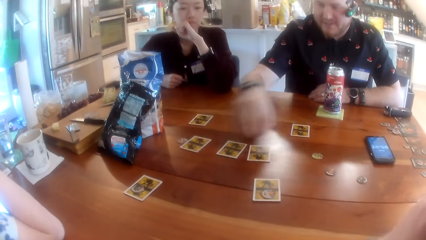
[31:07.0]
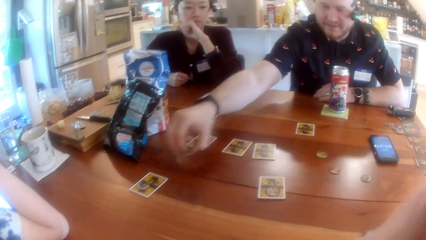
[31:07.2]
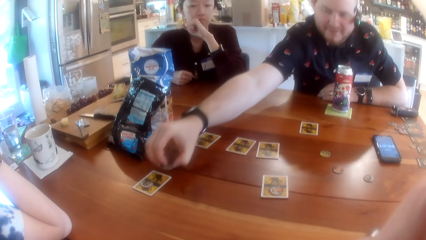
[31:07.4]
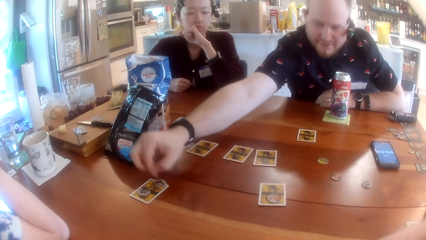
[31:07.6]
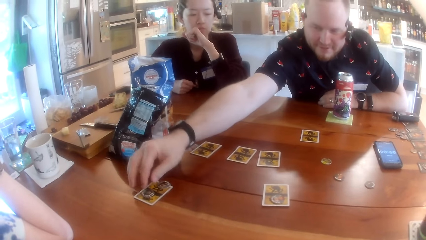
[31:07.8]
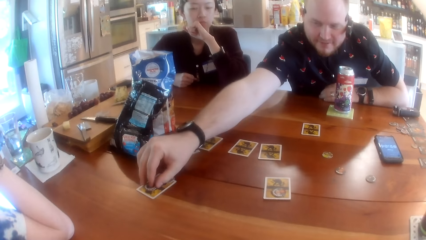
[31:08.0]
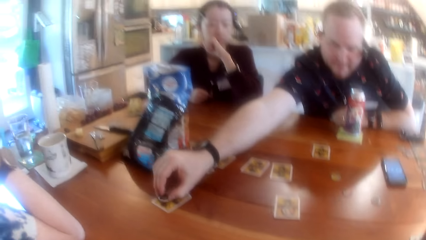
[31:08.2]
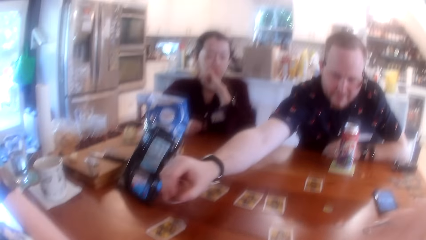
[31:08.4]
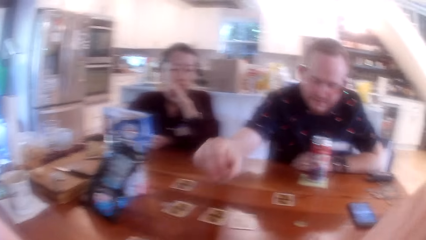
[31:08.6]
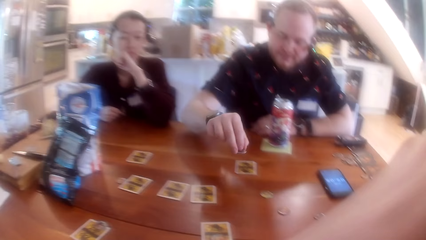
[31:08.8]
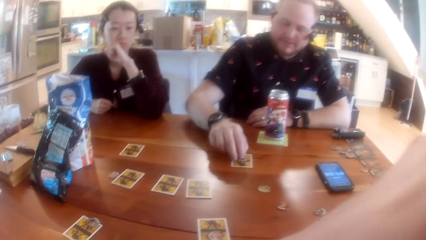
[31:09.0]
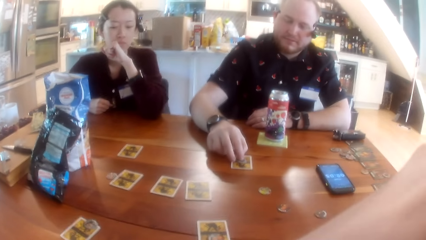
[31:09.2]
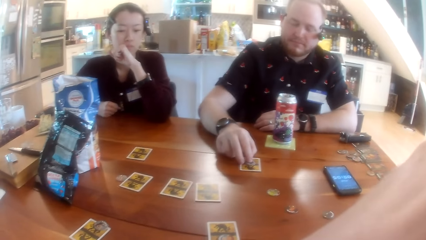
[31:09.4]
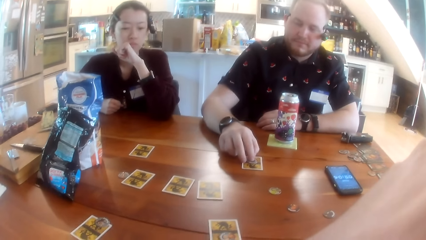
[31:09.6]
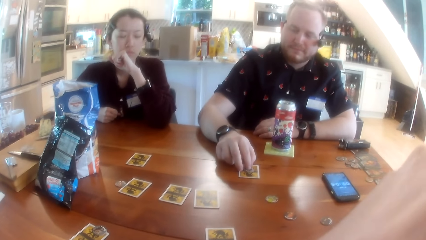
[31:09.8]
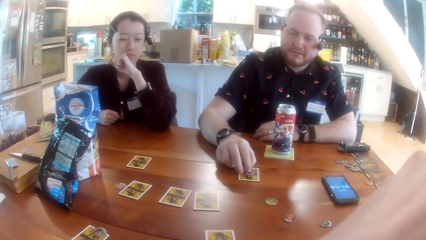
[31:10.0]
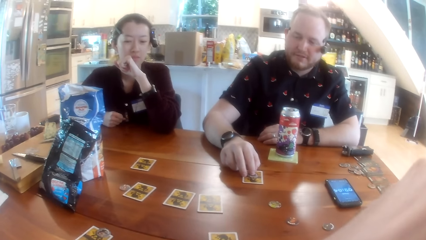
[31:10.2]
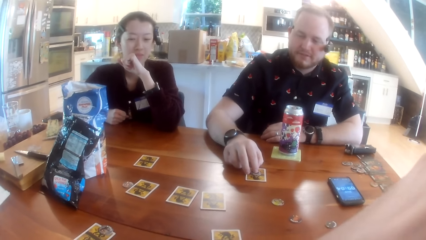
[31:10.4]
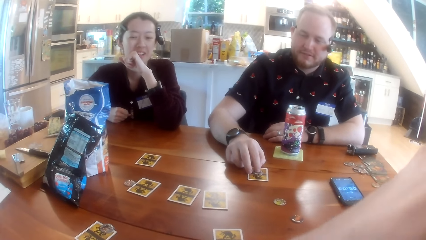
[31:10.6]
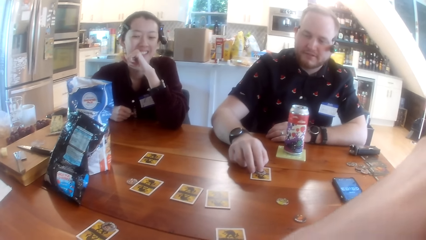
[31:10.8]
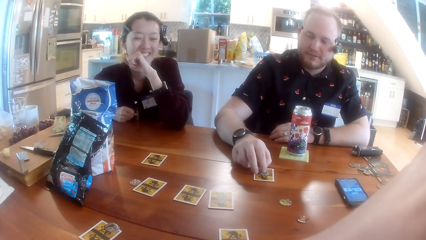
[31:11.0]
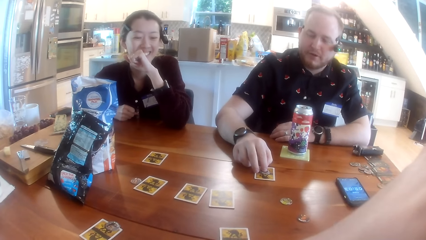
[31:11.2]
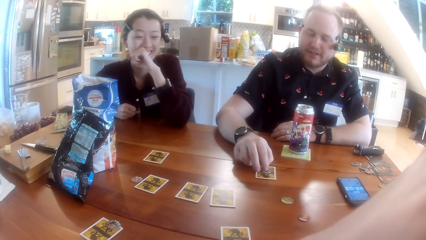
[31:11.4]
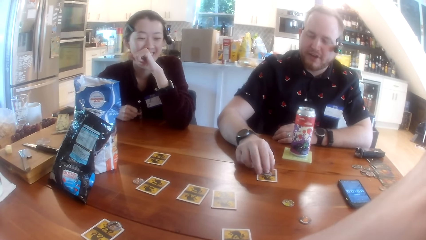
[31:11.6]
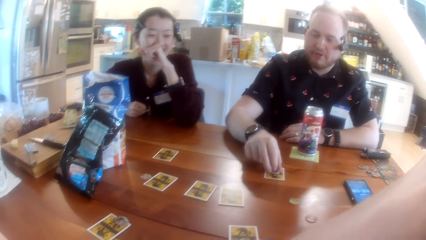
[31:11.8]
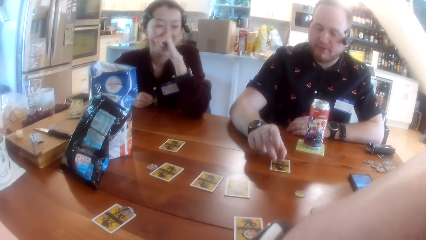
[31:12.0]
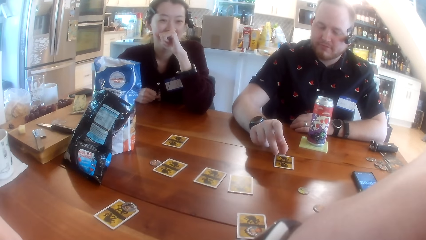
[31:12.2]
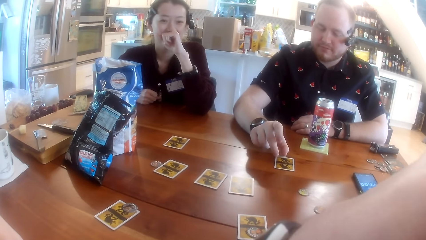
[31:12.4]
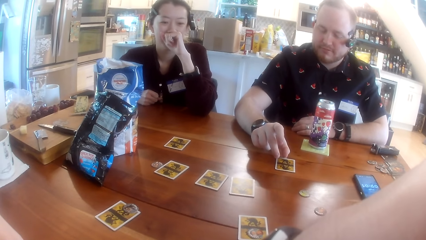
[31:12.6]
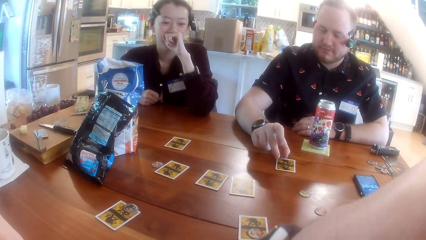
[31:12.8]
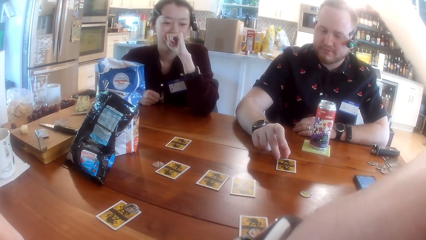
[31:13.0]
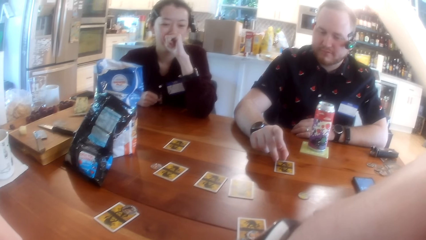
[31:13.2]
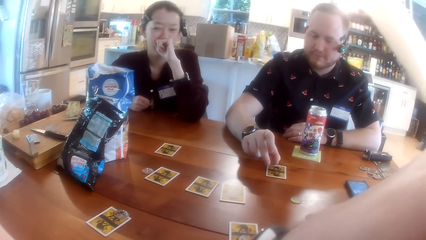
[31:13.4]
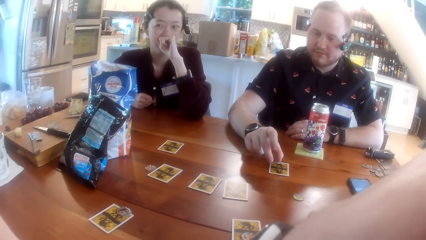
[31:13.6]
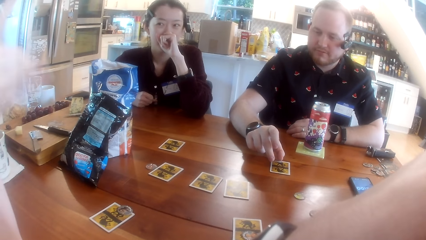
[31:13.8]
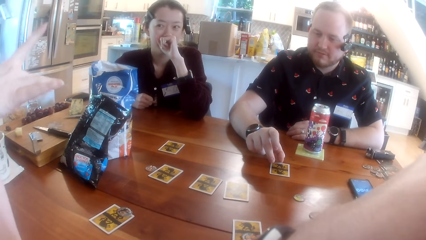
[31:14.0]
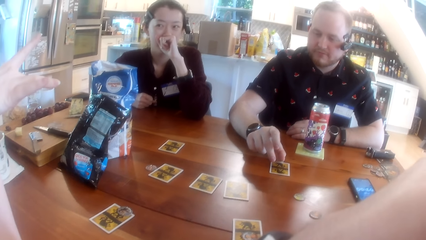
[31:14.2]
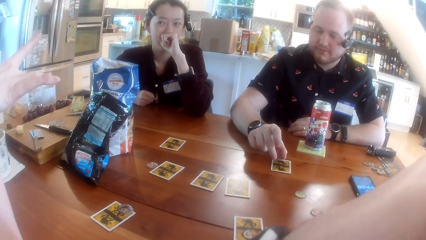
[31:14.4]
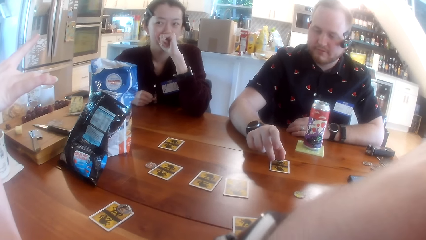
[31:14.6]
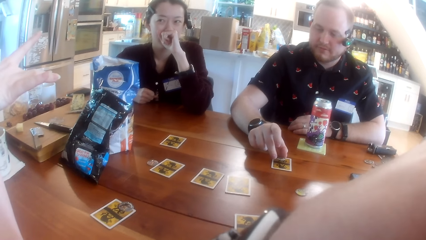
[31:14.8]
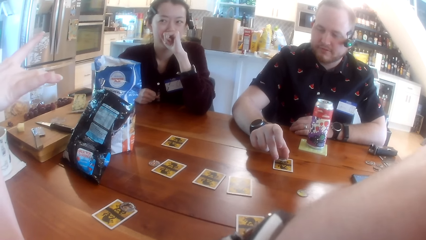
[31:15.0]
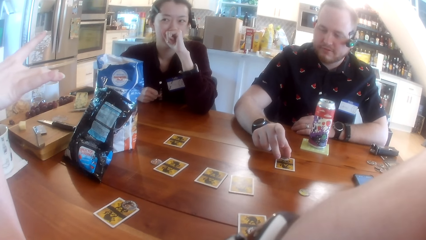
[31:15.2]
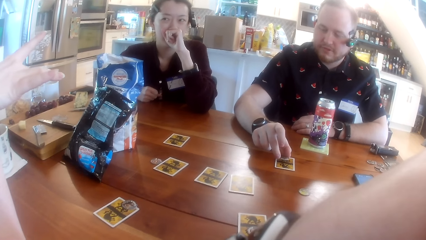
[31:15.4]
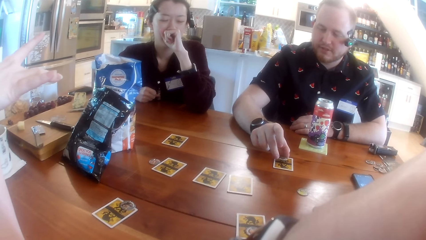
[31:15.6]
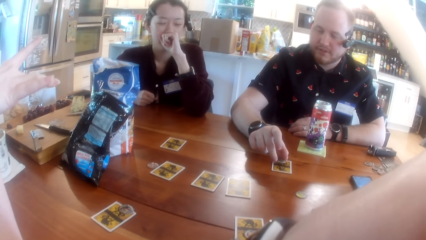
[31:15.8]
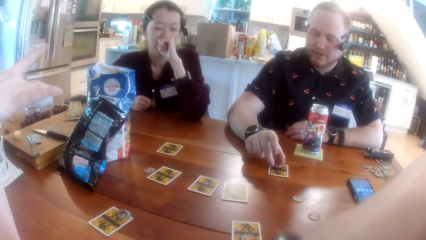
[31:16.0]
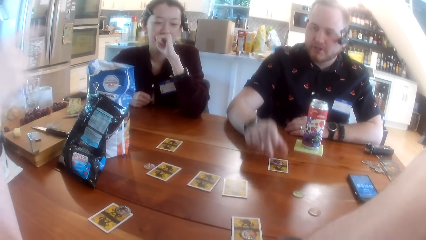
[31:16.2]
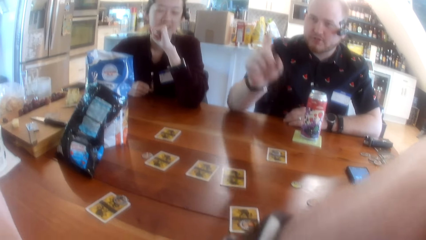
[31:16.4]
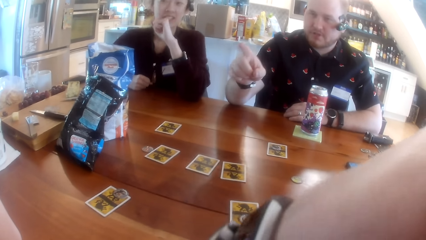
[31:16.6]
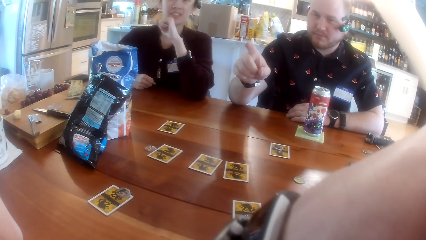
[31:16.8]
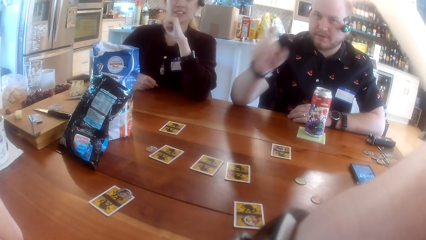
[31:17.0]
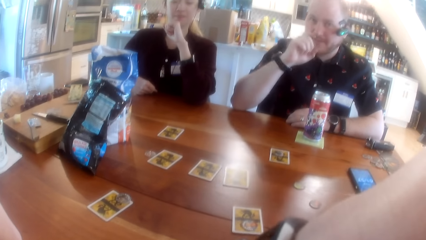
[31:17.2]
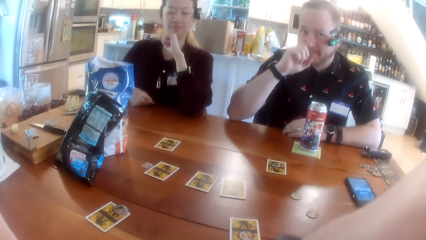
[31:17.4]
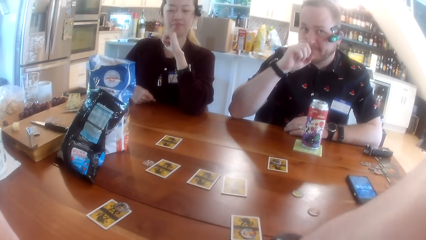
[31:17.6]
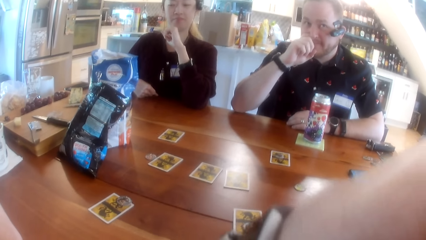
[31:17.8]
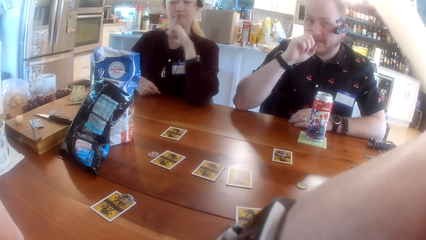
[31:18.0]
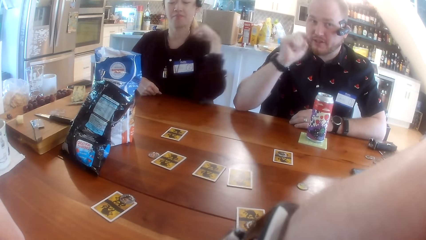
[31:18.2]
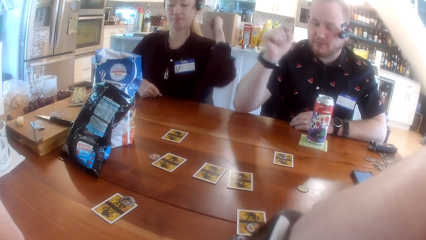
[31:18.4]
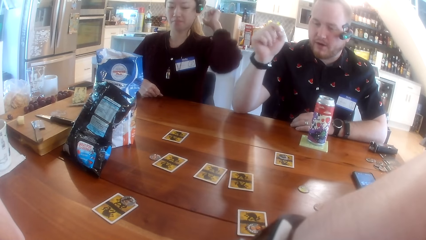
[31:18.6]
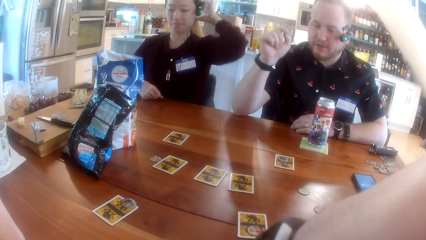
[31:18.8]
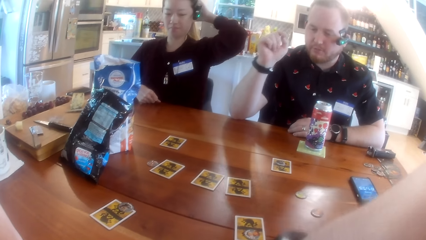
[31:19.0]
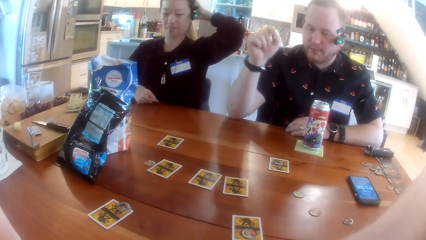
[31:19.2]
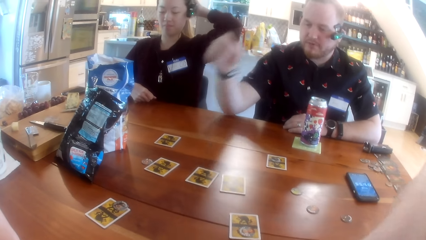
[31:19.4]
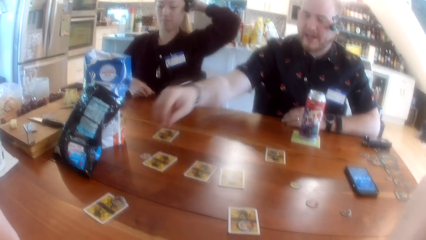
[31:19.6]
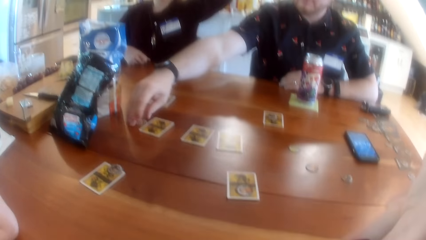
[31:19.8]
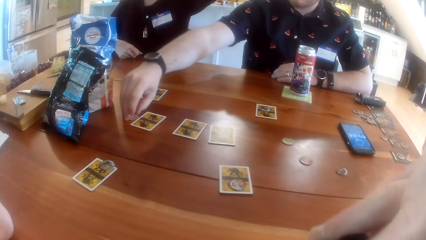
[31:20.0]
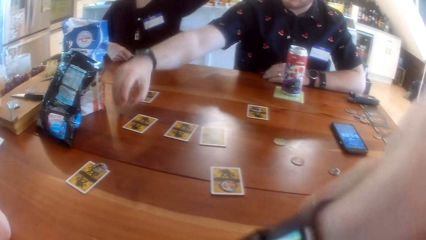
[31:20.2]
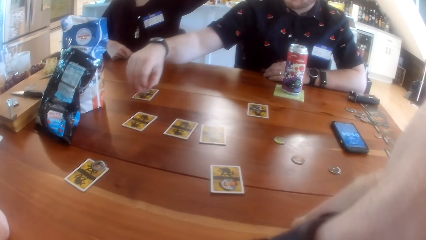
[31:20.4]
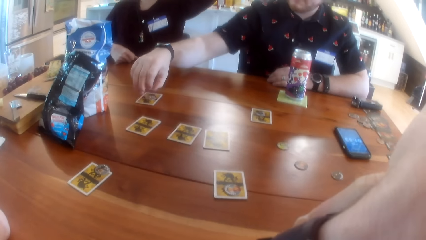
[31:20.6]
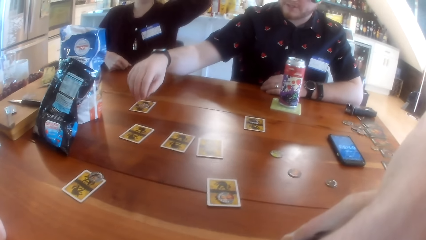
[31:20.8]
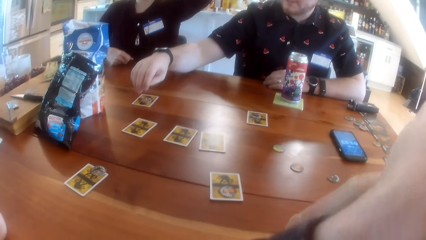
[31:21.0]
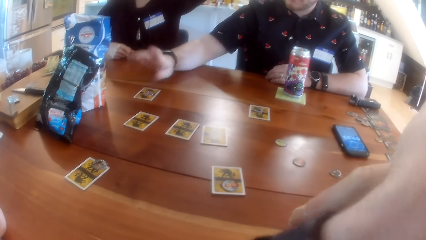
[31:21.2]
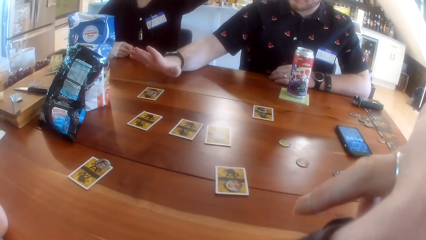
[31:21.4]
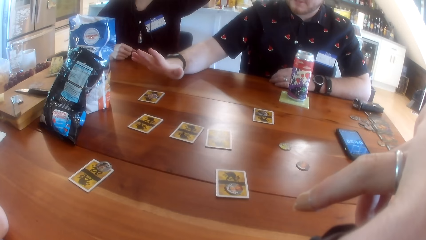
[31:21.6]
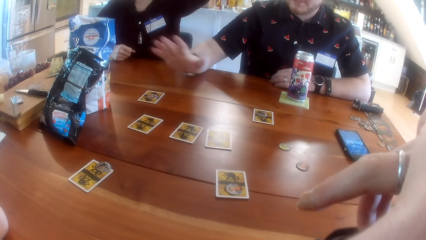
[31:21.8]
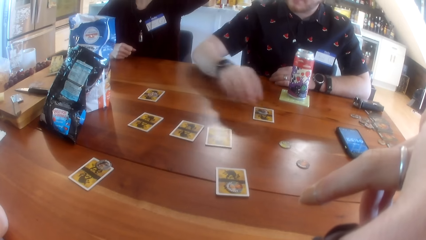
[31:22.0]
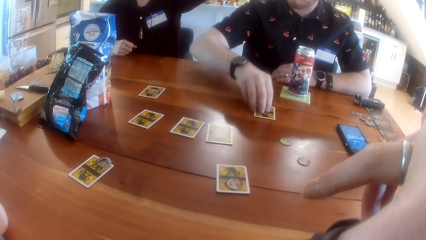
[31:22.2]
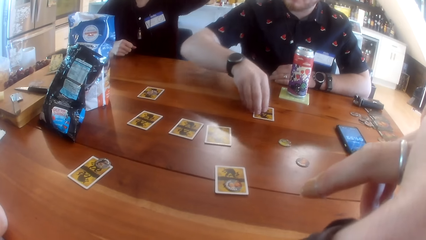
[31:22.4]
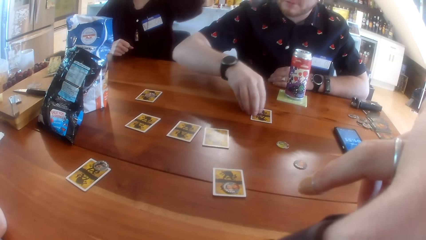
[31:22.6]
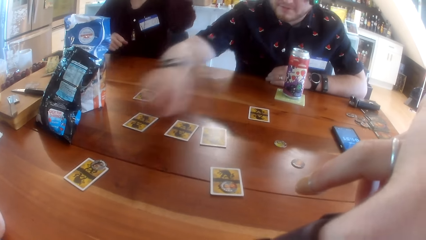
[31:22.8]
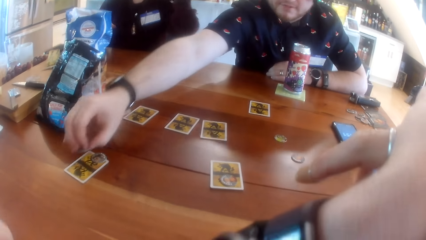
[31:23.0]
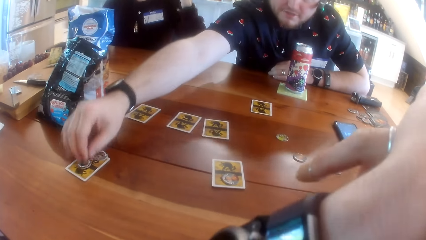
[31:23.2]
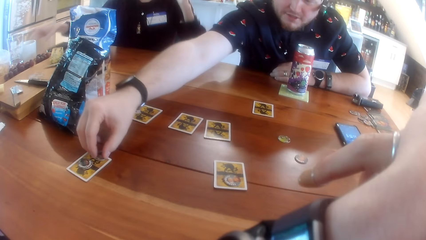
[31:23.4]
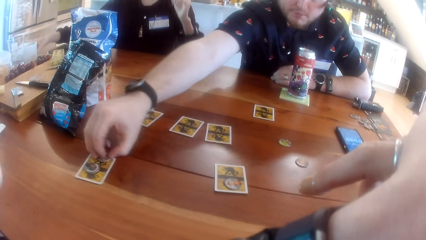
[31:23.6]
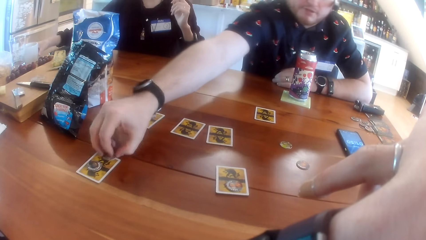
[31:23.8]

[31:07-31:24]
The man repositions the game piece on the table with his right hand. The man inspects the cards. A lady interacts with the man. The man repositions the game piece on the table with his right hand.
